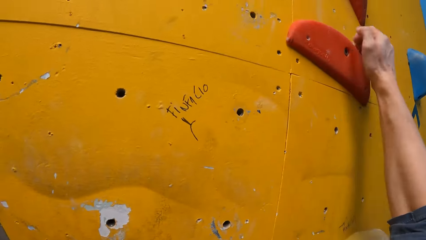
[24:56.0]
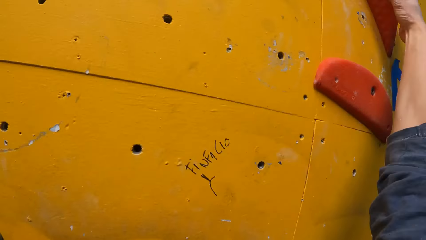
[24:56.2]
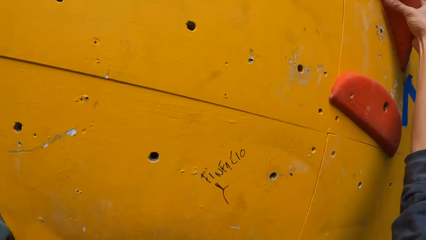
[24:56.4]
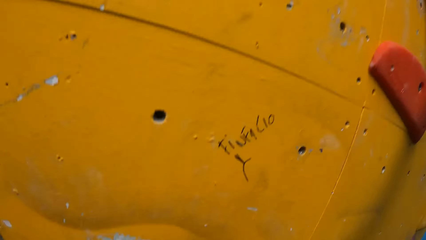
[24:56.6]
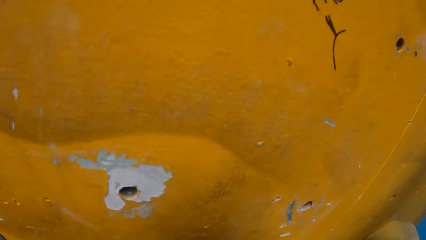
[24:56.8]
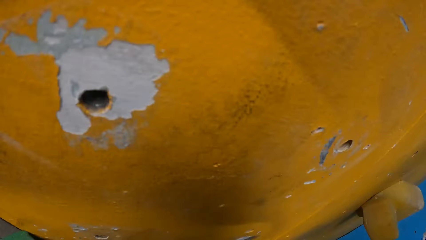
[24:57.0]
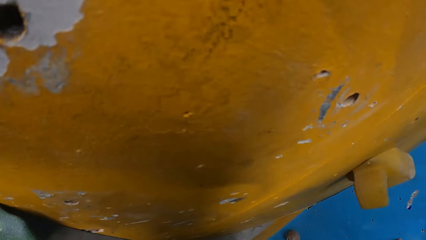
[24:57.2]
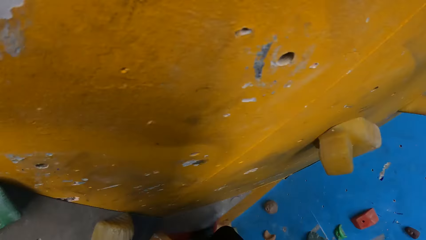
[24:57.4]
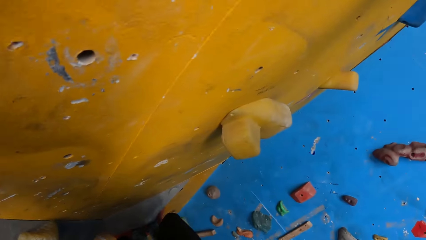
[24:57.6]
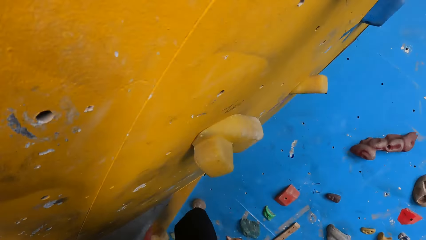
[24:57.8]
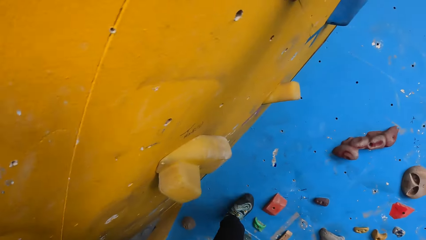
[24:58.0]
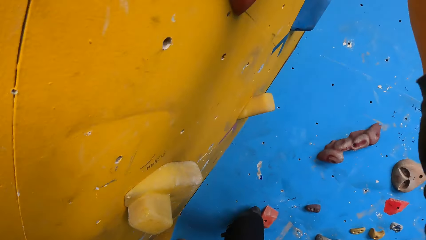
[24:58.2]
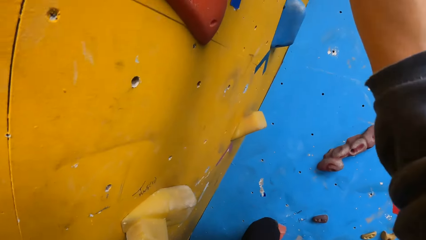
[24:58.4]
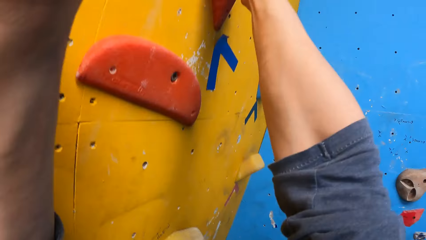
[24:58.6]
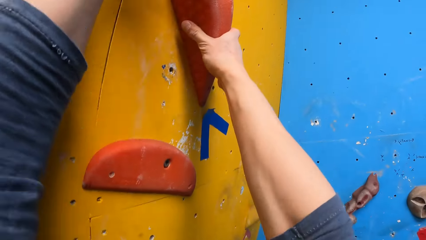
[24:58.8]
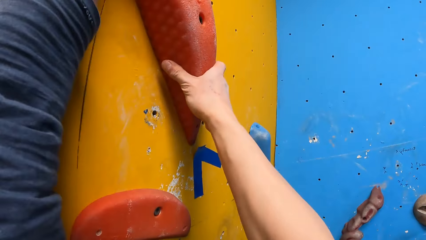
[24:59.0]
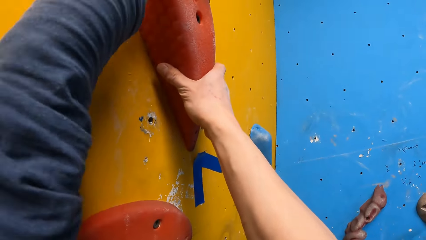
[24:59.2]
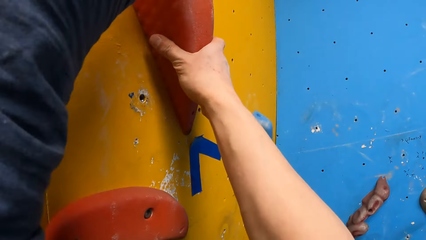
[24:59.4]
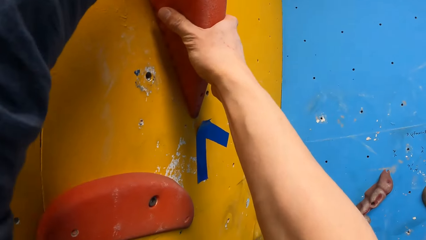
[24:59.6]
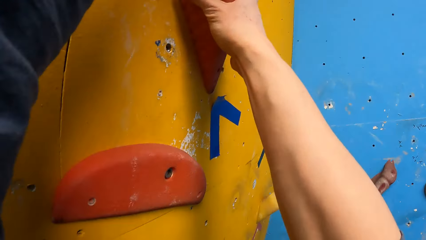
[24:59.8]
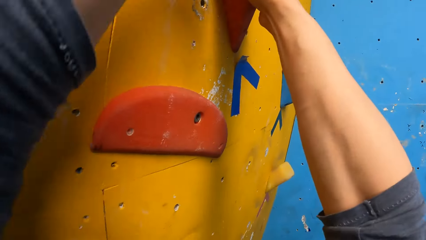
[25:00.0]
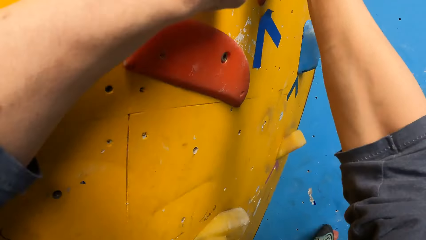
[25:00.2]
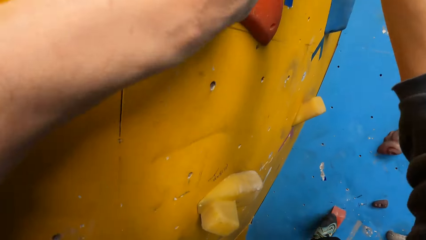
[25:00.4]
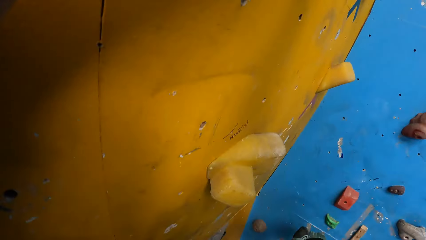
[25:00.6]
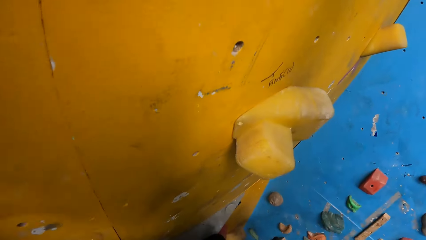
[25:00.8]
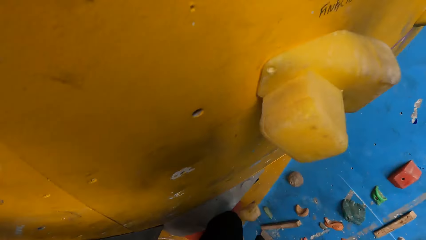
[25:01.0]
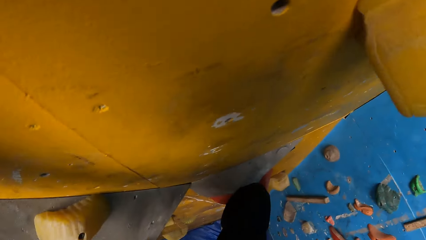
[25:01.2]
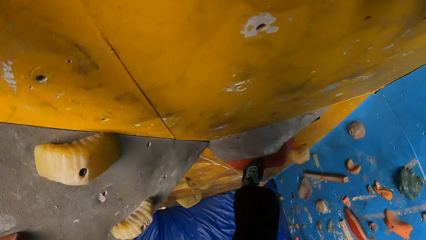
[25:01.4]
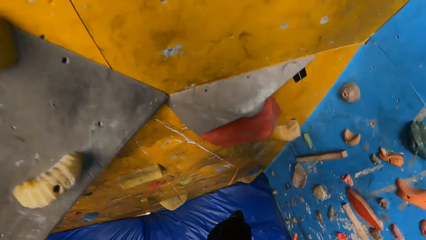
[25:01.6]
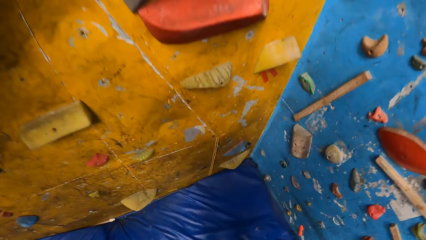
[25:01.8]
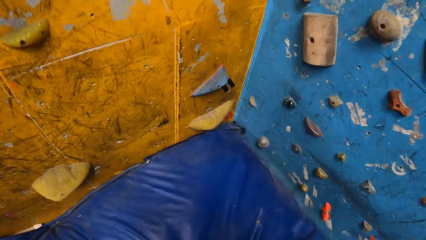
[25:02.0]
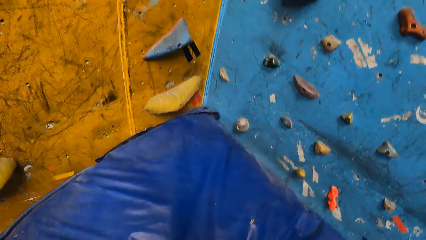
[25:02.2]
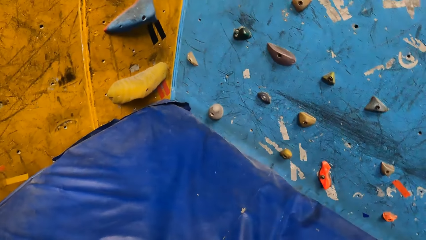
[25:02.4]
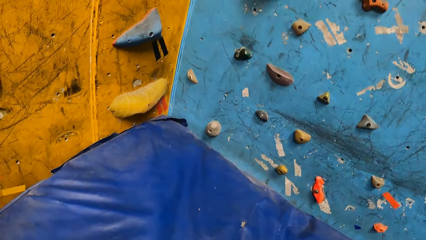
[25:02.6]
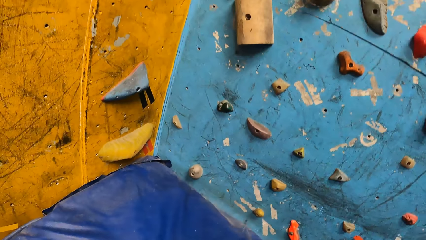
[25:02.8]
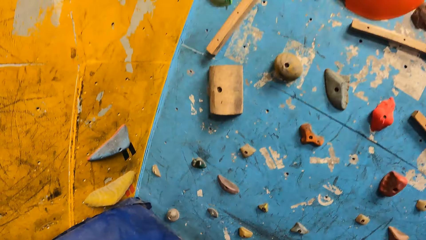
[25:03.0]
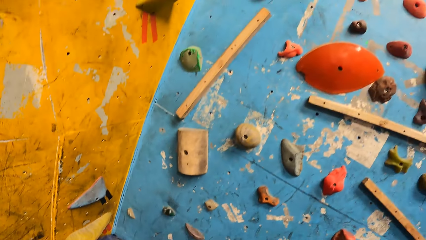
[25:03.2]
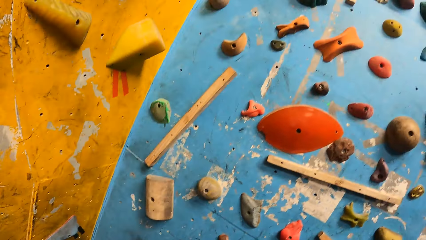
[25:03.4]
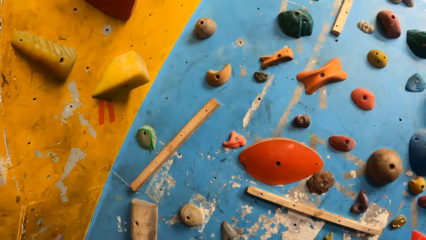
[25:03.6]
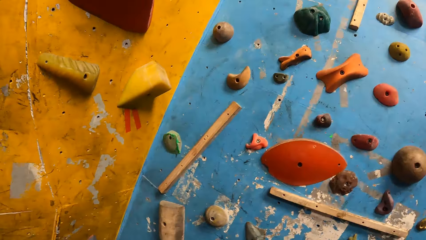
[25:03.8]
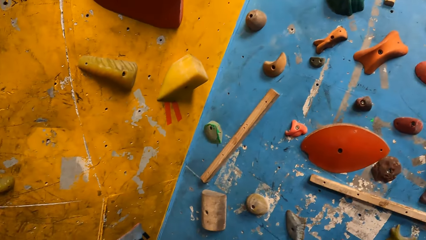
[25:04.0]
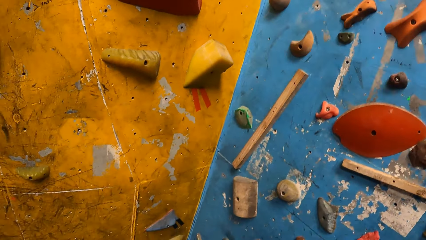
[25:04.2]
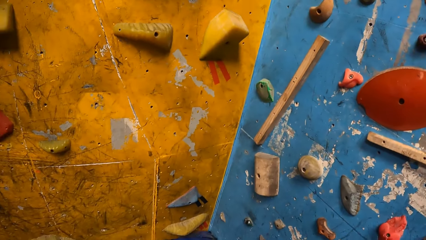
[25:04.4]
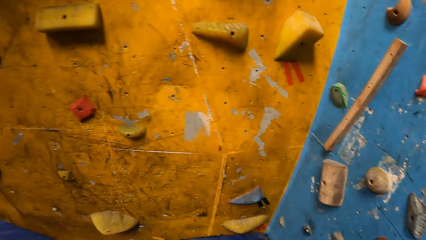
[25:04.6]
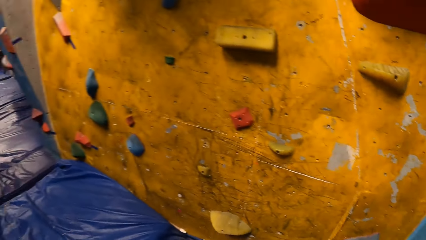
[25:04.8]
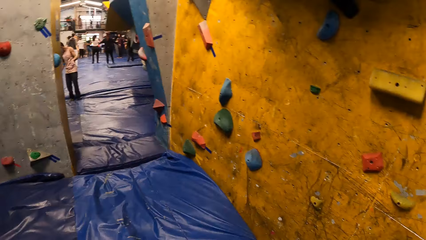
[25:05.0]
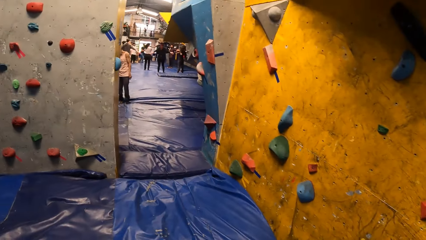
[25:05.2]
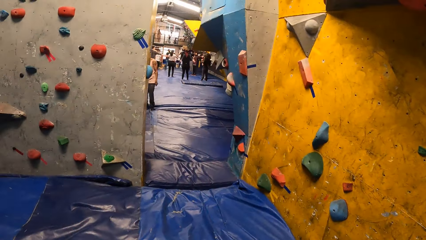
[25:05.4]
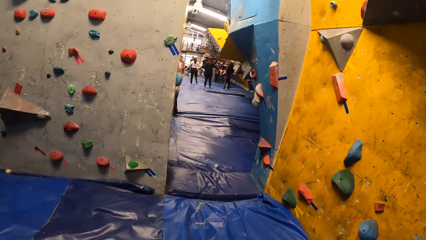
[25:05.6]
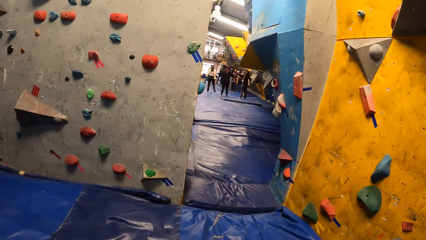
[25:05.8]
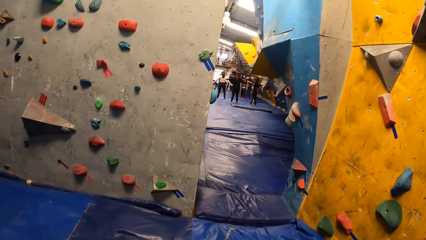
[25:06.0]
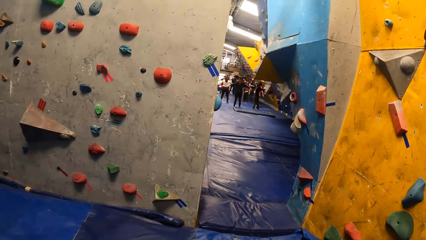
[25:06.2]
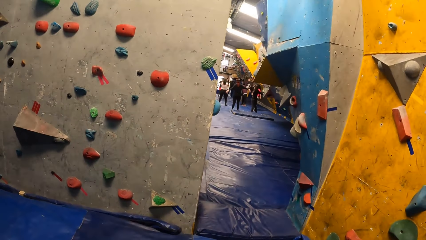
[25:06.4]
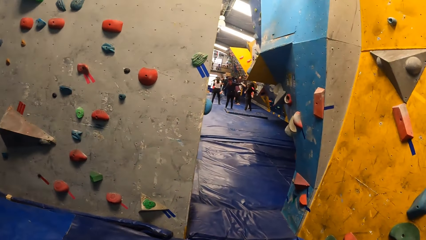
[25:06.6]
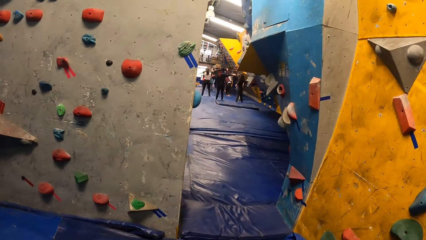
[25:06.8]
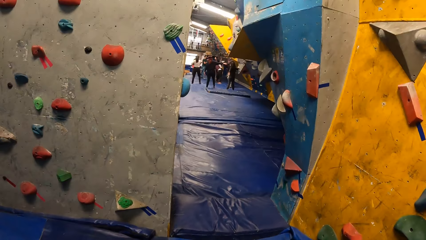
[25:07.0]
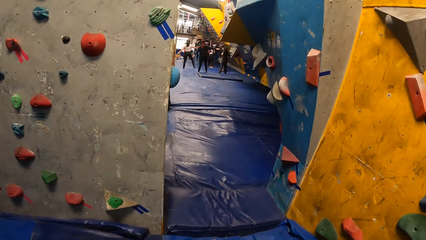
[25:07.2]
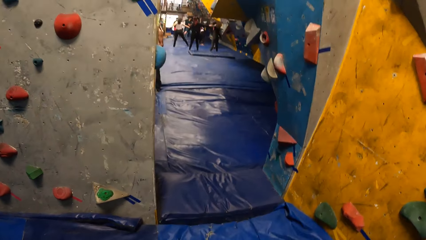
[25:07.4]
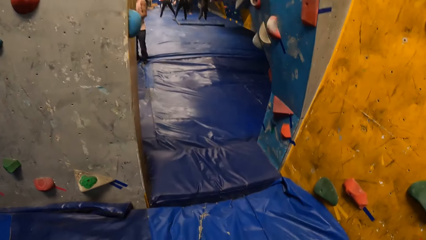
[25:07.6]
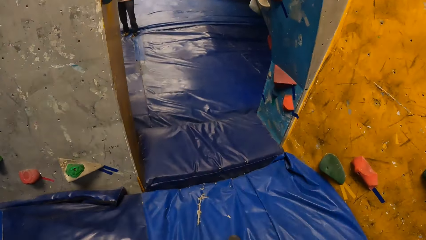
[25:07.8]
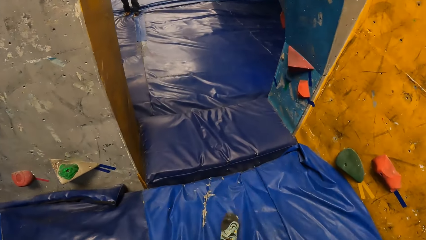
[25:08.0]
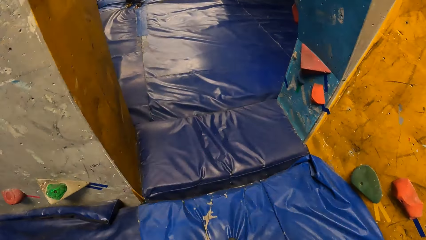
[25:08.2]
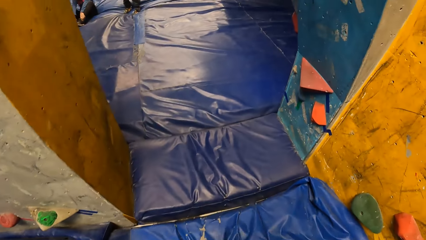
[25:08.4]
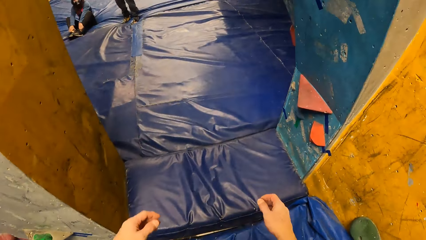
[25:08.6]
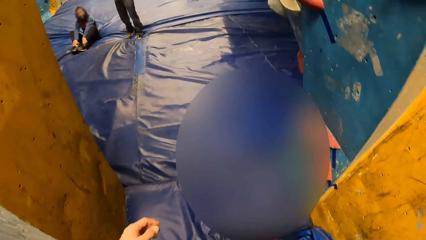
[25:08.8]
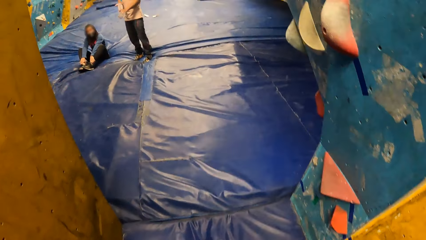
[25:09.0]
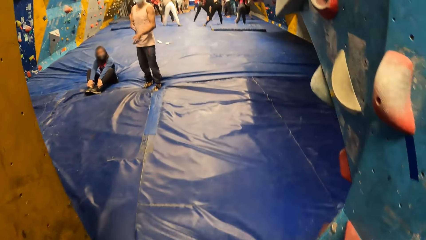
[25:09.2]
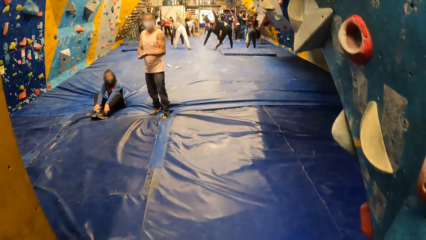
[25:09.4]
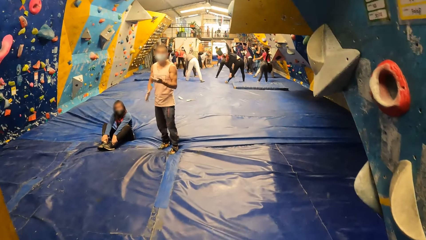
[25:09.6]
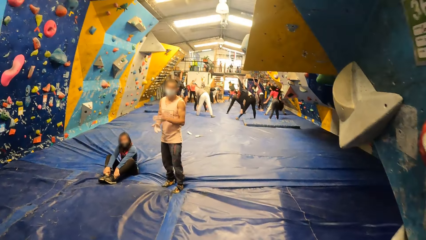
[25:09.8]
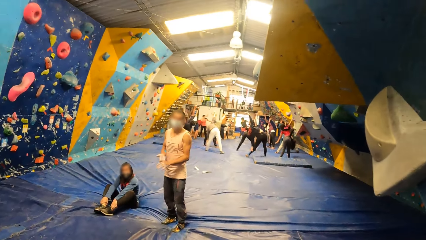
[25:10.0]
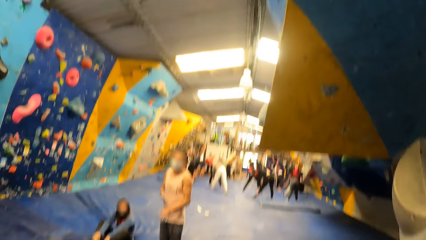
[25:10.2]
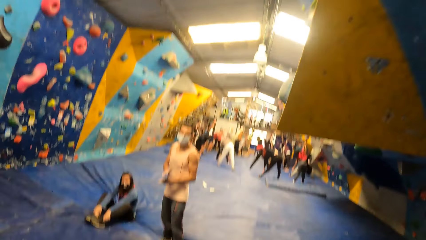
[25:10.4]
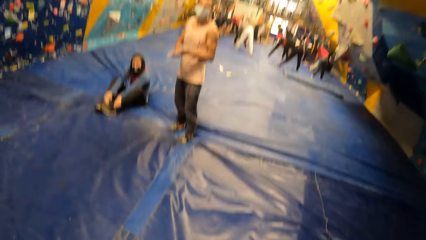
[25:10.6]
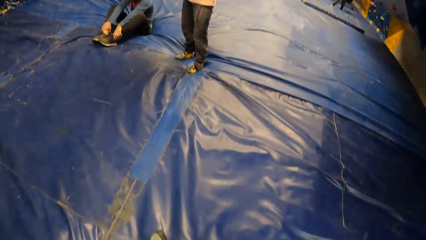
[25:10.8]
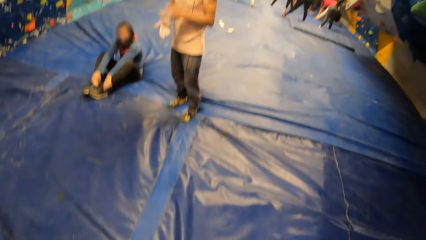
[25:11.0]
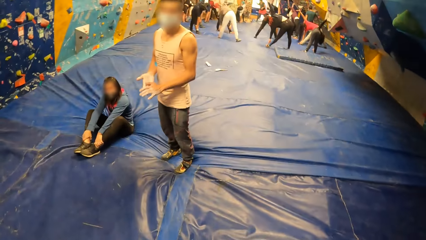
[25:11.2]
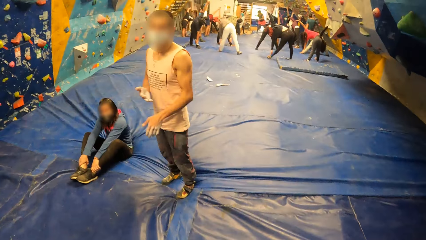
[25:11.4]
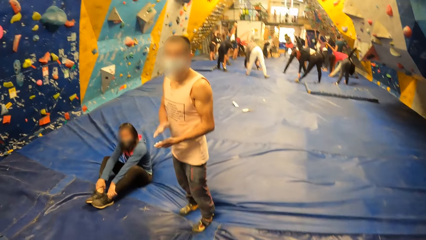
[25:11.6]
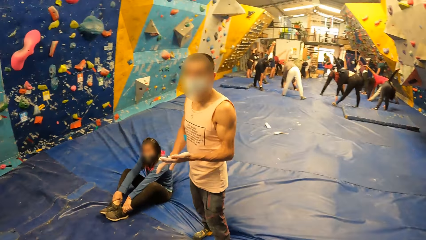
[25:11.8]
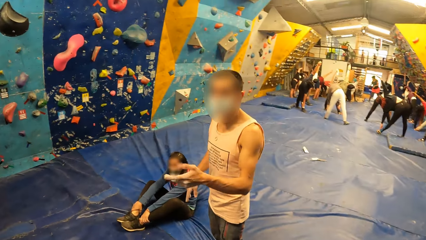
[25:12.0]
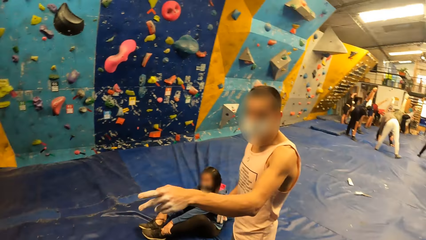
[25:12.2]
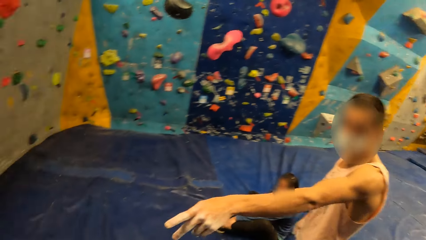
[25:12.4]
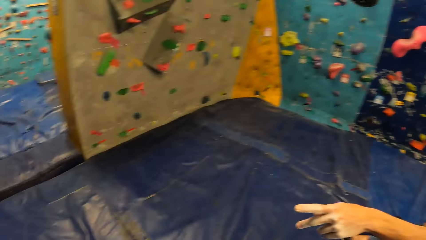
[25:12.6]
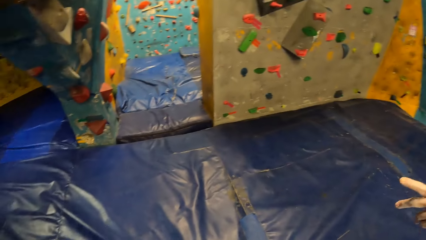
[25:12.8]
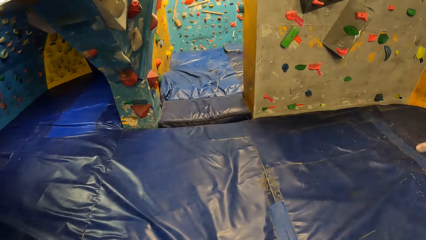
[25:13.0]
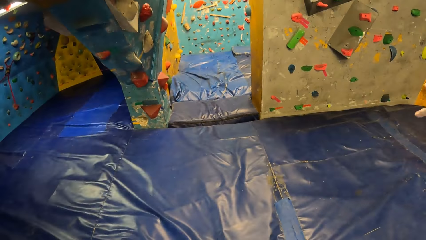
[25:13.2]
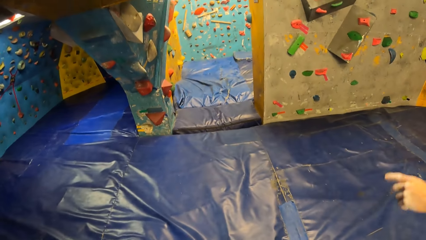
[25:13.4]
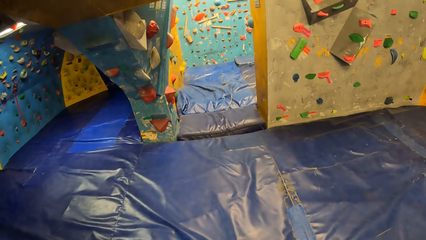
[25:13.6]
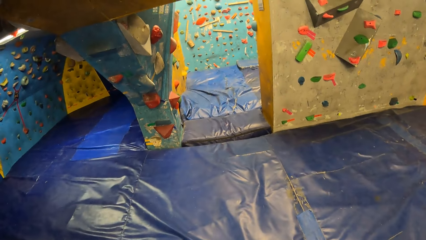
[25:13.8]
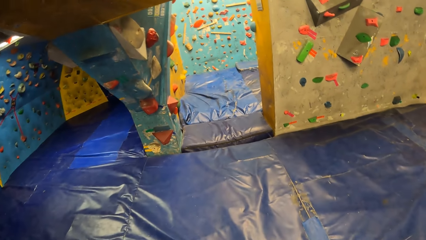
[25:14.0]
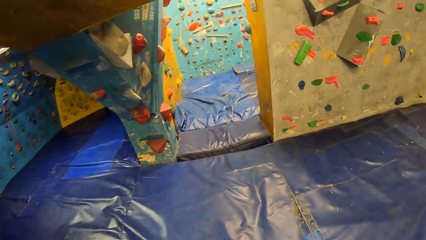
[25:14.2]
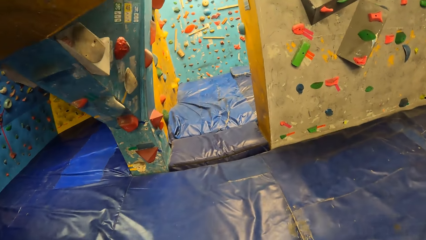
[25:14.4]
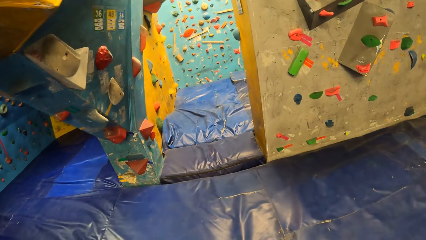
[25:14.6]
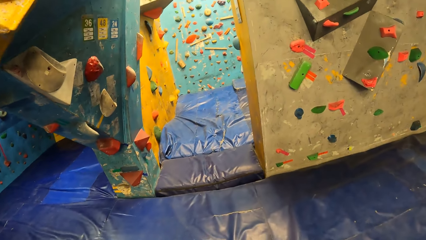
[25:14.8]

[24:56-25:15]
The camera wearer climbs down the bouldering wall with climbing holds. They jump down the bouldering wall onto the crash pad. They look around. They walk towards the portal. They walk into the other recreation area. They converse with a man. They turn around. They walk towards the portal.
